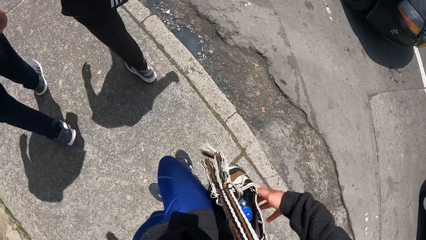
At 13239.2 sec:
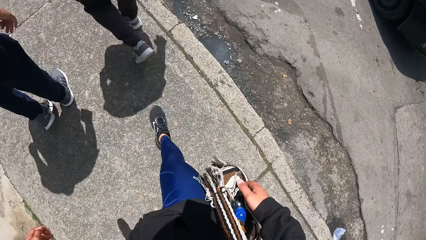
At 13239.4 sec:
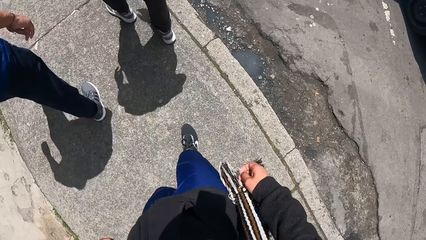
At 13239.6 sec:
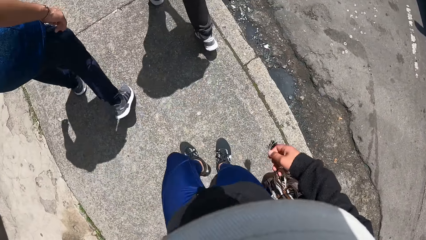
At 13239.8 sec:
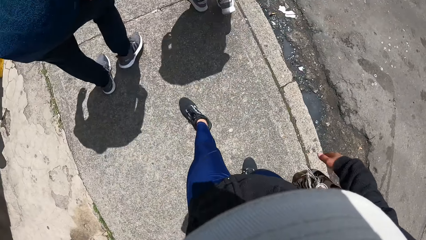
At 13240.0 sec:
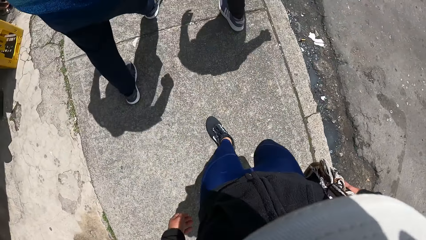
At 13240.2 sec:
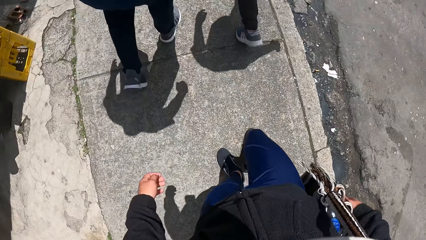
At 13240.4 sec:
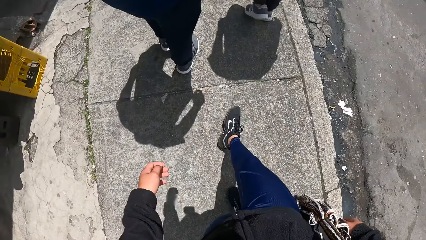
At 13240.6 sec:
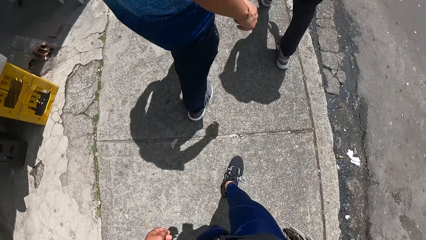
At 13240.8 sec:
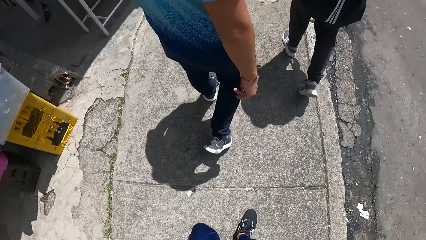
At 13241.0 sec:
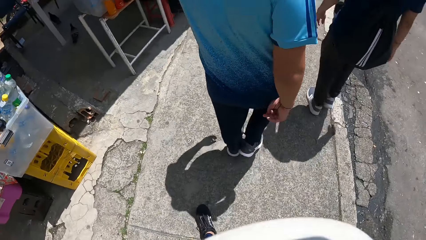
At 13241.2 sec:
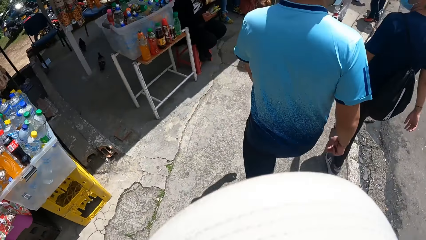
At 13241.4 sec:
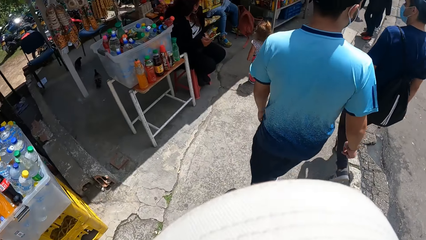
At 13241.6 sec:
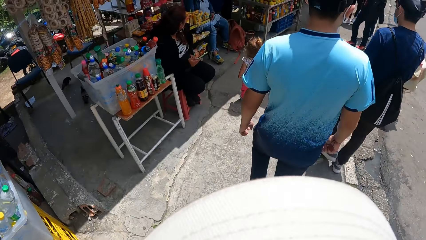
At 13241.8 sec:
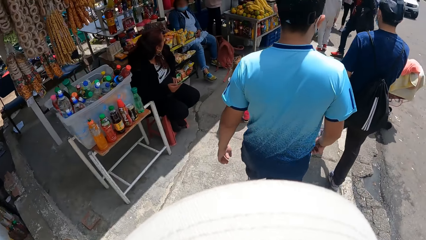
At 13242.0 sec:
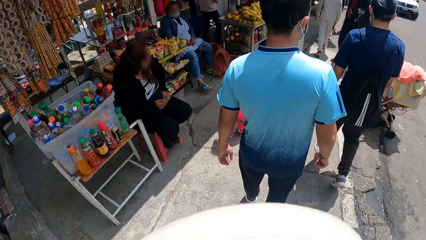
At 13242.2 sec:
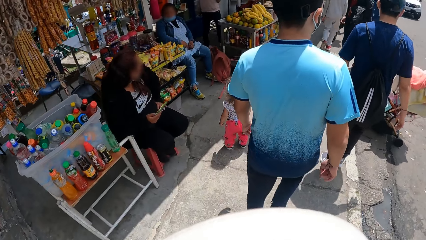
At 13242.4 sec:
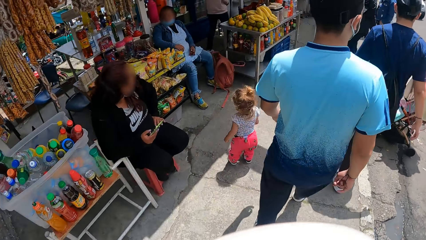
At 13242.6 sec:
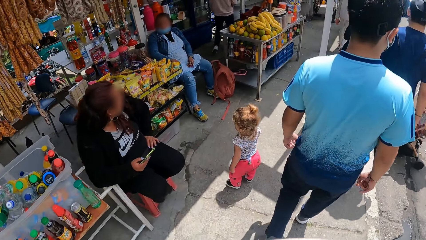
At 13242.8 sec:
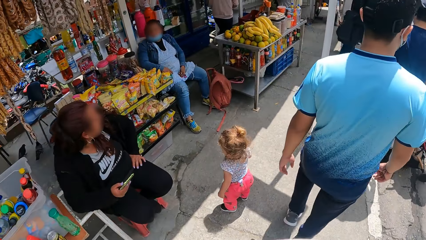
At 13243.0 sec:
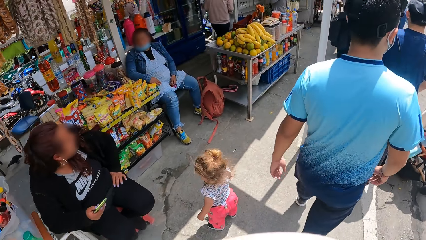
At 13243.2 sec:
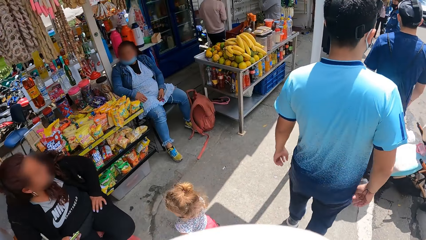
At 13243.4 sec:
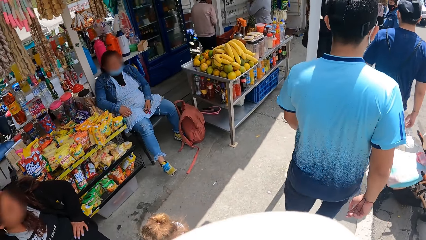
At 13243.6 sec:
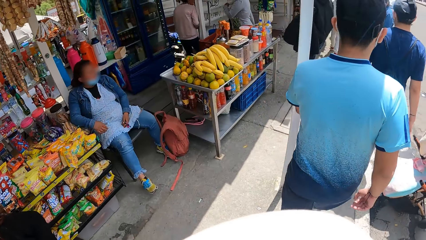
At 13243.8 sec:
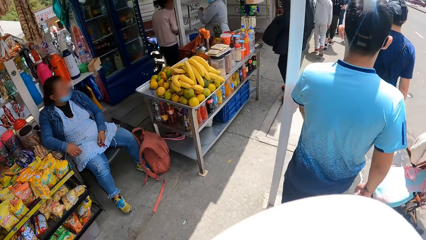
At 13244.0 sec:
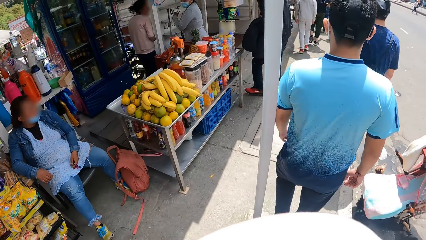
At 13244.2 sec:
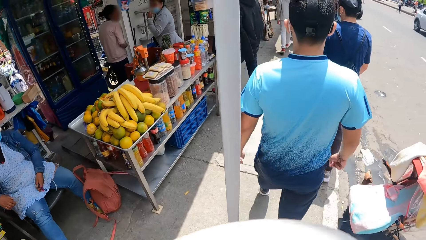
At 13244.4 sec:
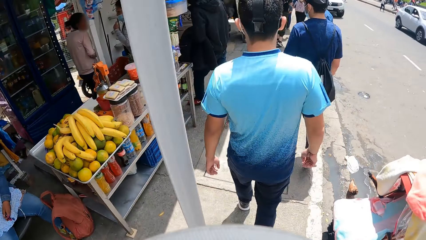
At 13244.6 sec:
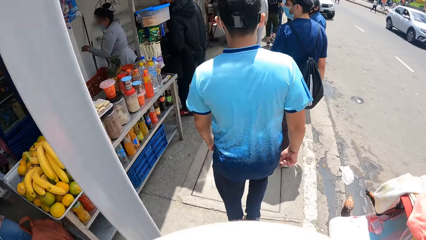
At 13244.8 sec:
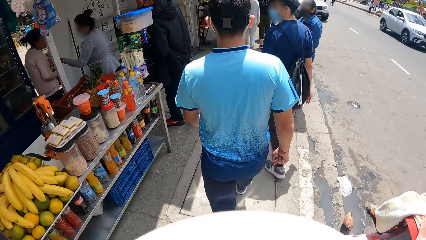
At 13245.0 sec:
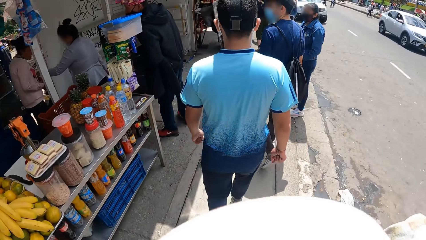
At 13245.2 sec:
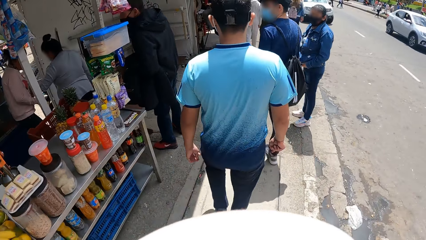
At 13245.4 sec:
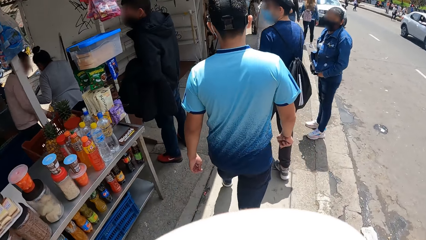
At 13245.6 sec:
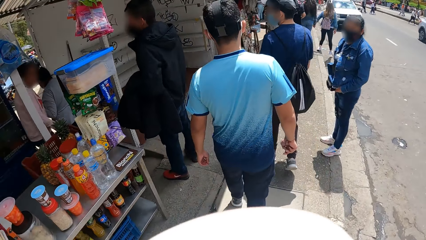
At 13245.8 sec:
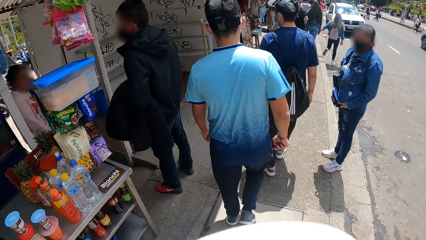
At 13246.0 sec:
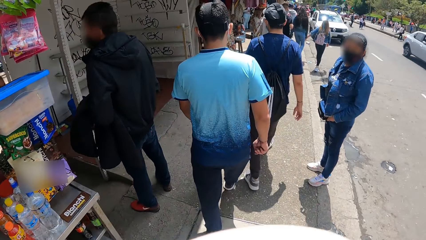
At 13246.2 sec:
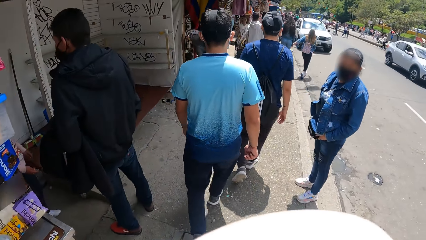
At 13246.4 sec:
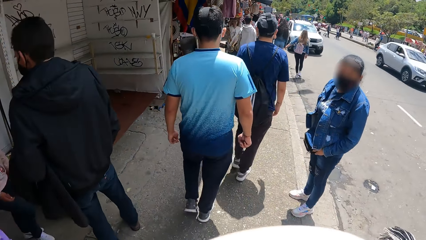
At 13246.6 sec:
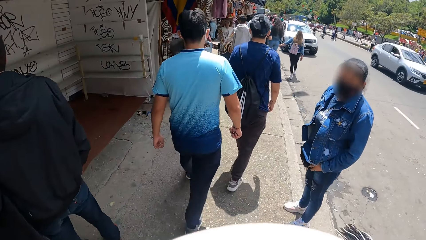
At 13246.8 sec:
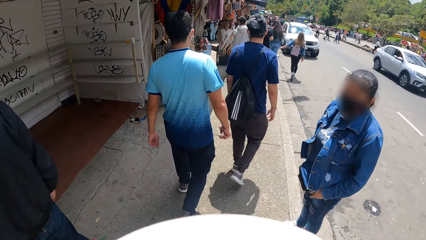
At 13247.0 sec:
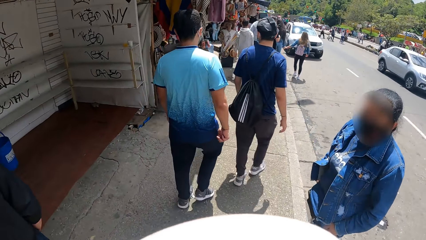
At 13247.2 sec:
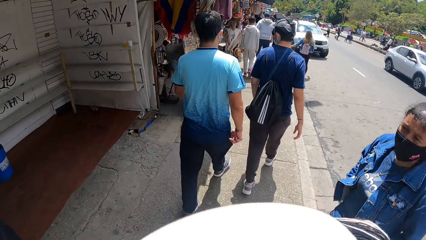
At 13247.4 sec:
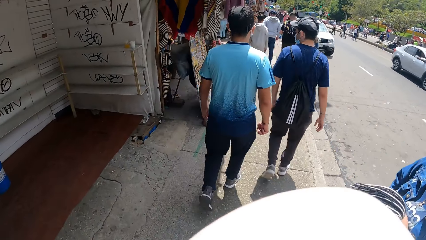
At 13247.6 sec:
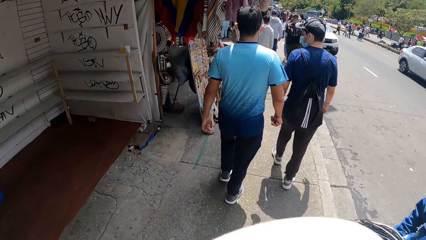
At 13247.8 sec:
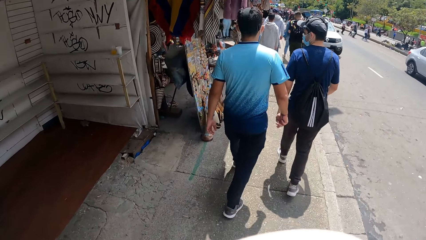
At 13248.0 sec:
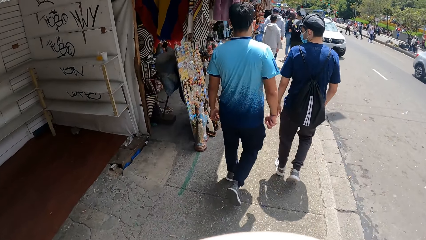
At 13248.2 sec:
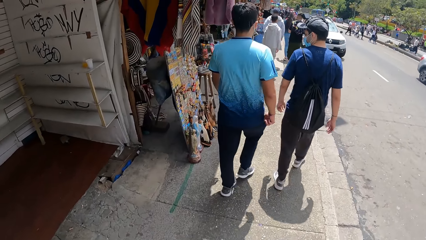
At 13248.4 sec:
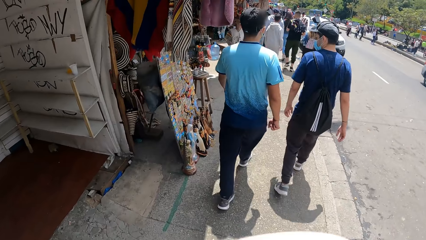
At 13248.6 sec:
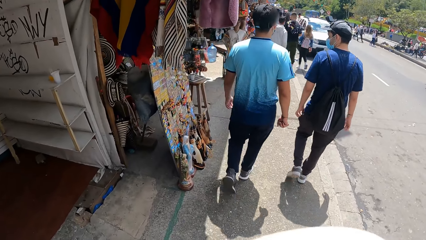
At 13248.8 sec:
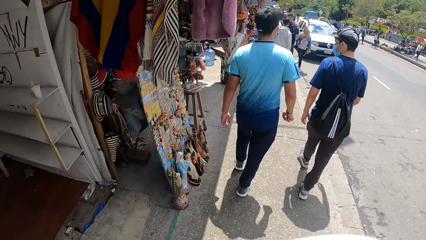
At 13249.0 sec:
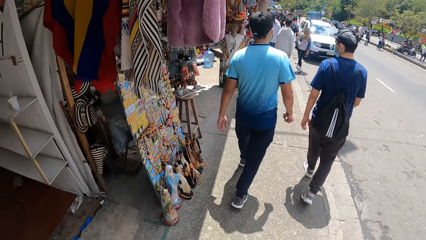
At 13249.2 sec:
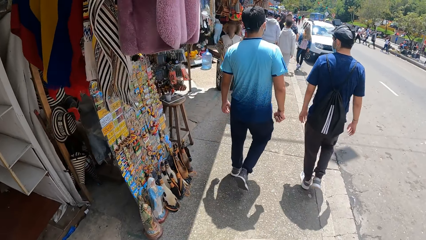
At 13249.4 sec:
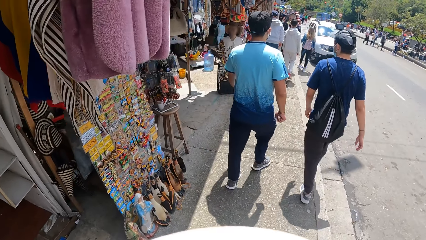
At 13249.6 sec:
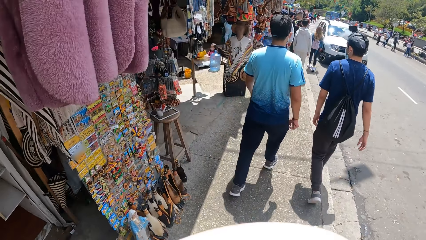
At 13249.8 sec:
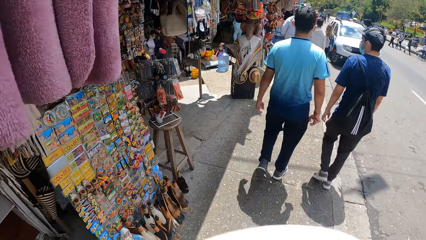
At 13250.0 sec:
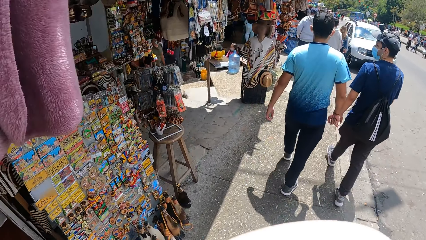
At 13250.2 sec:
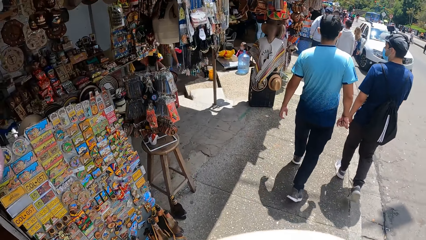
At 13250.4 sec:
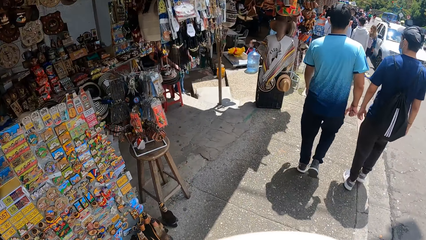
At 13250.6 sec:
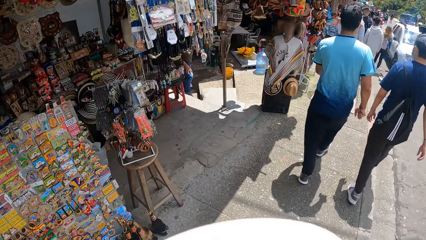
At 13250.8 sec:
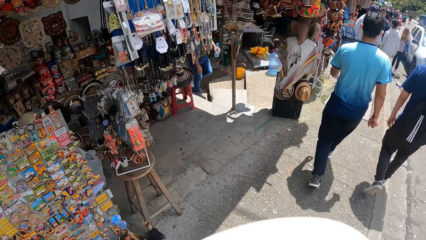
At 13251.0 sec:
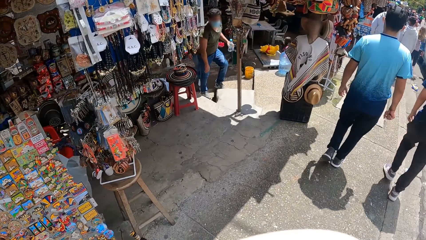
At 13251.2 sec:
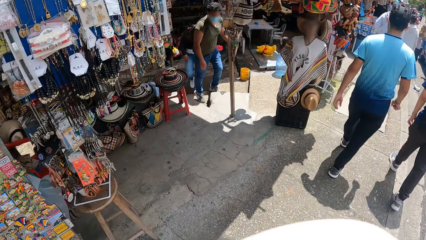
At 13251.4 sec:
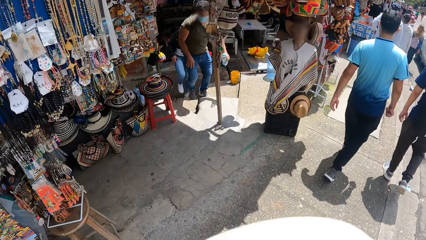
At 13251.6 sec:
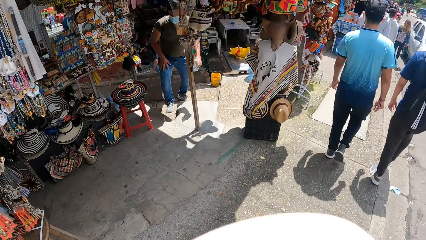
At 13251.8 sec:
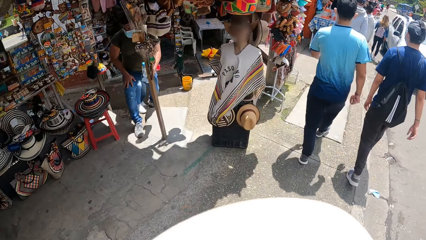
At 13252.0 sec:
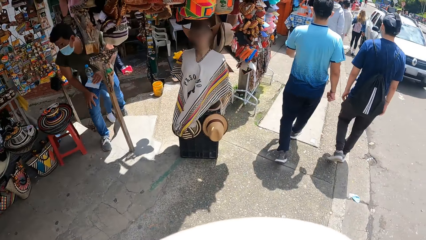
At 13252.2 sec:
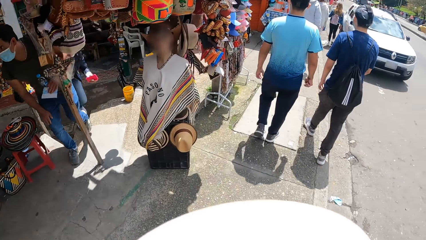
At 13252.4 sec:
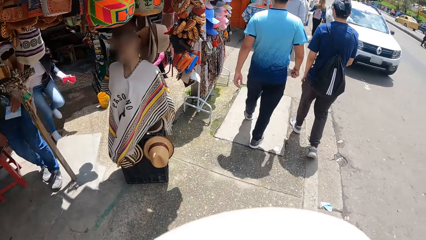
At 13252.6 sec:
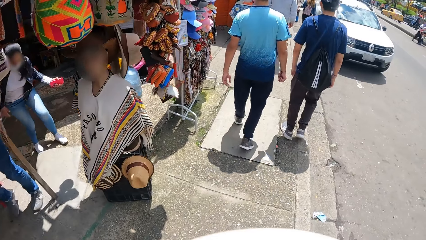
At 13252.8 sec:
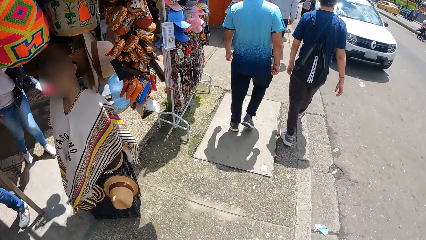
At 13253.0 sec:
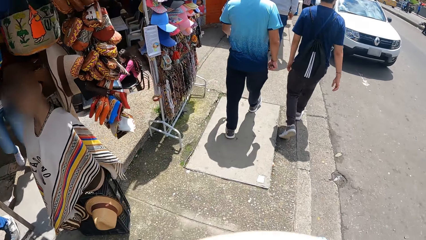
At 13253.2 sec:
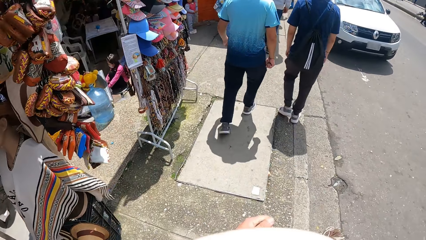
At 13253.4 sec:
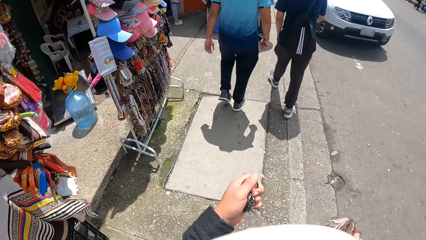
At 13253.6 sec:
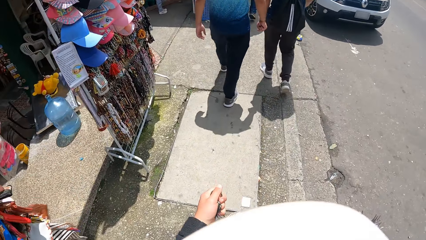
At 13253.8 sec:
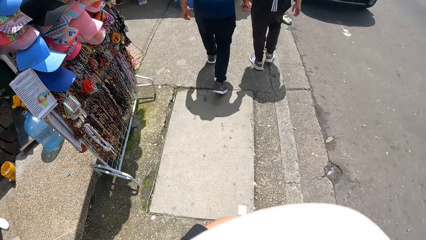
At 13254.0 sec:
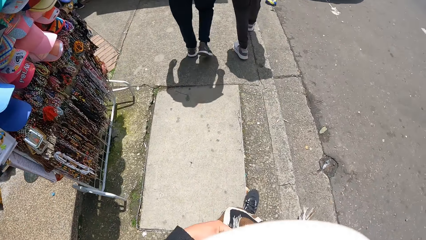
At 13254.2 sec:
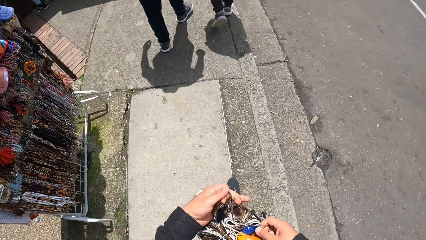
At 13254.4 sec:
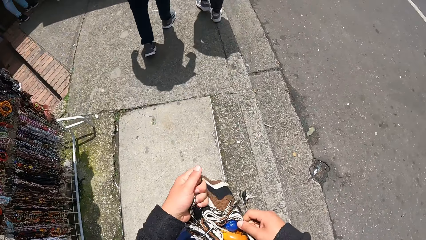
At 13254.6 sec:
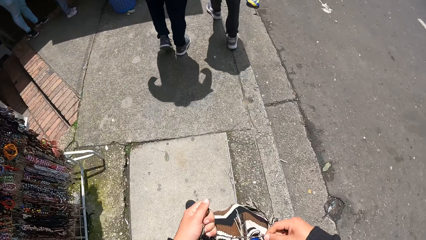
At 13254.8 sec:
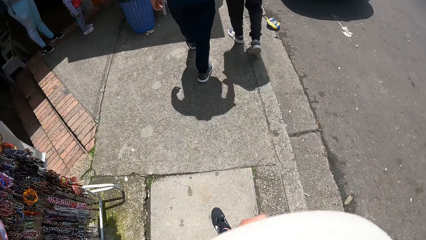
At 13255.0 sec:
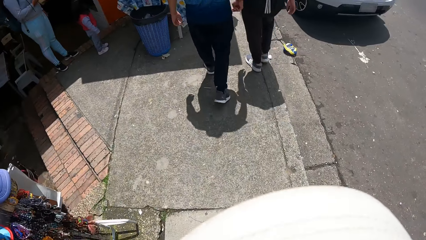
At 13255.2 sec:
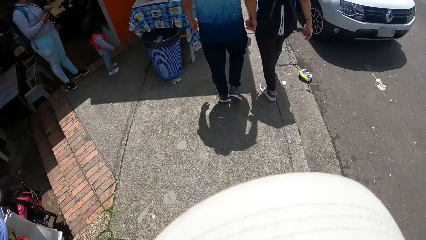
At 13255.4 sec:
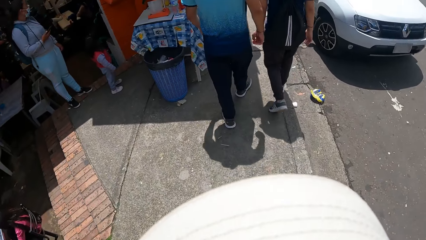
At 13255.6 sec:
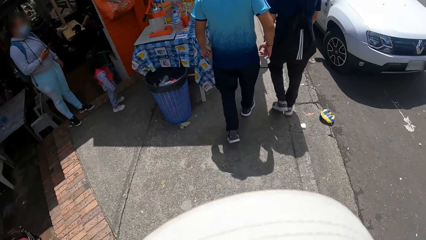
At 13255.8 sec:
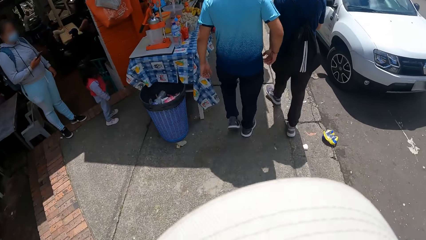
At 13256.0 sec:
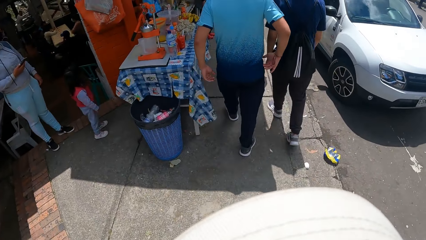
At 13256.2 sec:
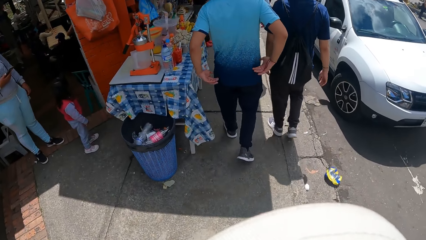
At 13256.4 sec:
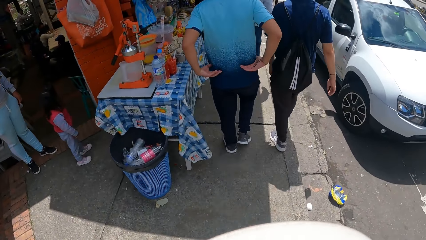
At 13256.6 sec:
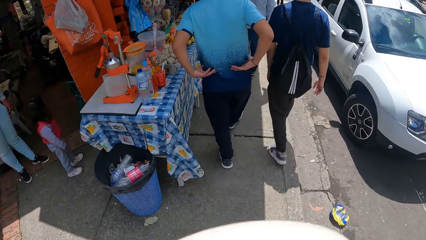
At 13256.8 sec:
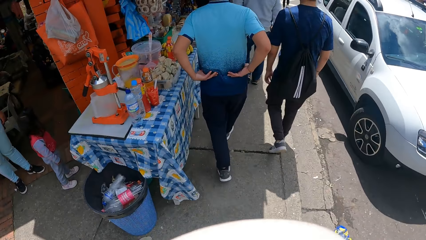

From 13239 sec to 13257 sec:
The camera wearer walks. He tightens the bag on his shoulder with both hands on the road. He walks in the streets. A man places both hands on his waist.
